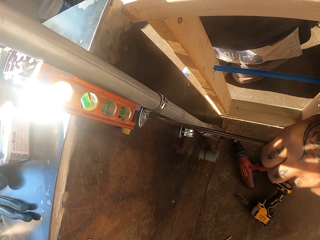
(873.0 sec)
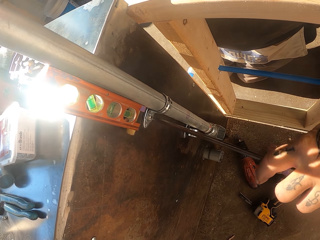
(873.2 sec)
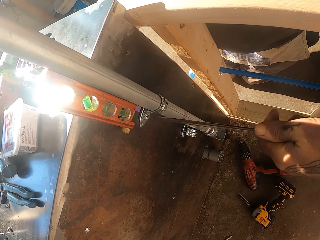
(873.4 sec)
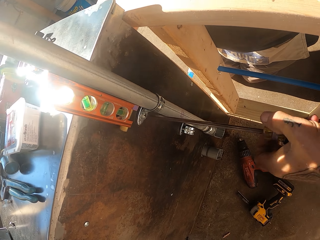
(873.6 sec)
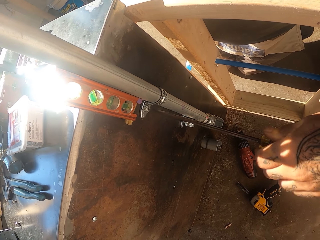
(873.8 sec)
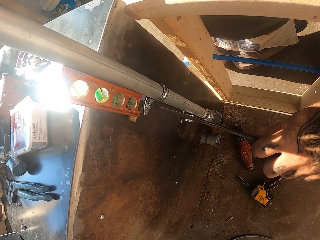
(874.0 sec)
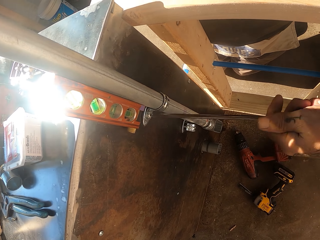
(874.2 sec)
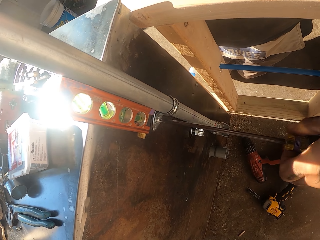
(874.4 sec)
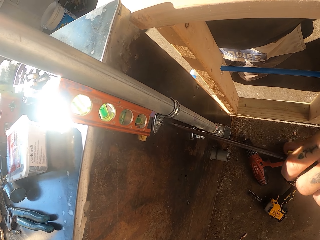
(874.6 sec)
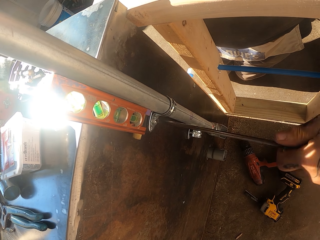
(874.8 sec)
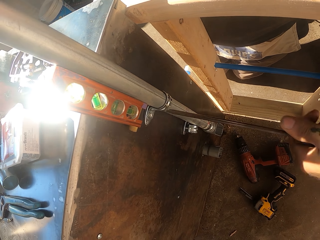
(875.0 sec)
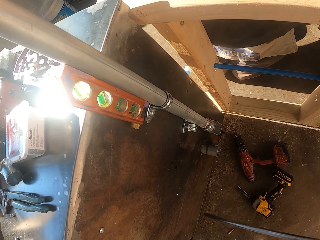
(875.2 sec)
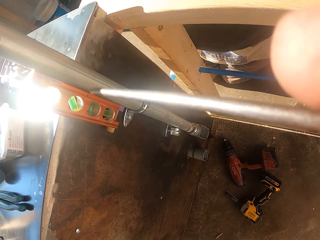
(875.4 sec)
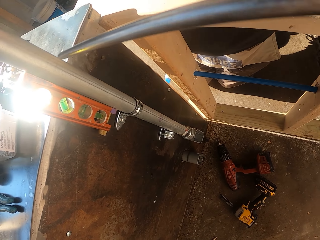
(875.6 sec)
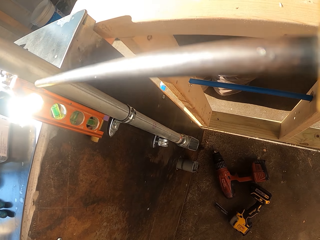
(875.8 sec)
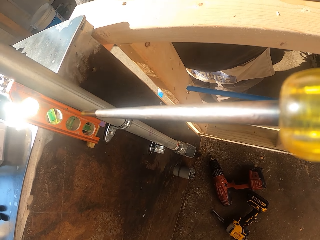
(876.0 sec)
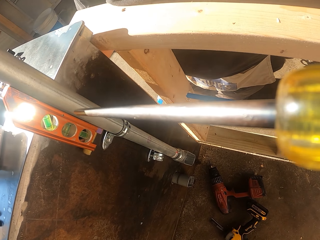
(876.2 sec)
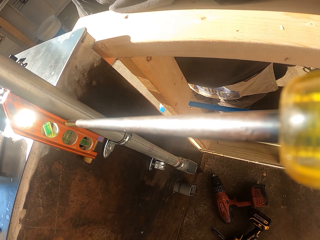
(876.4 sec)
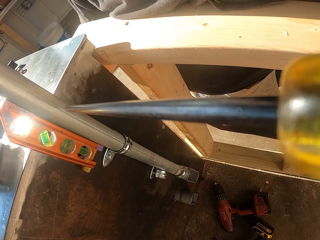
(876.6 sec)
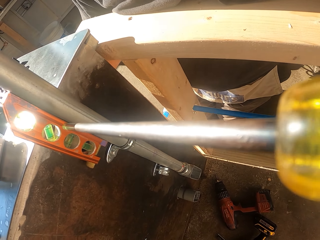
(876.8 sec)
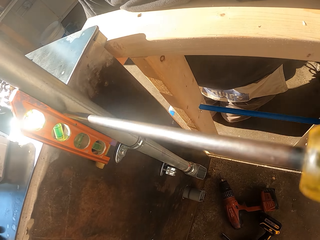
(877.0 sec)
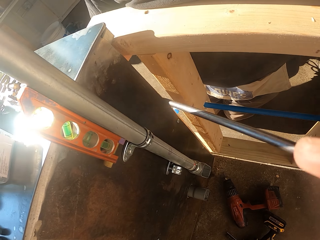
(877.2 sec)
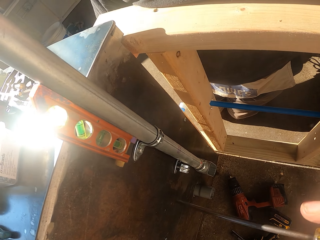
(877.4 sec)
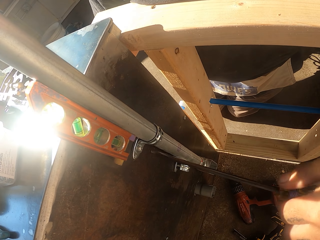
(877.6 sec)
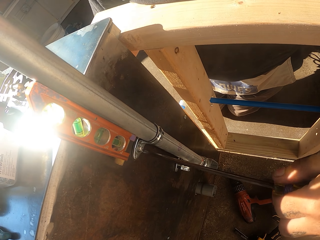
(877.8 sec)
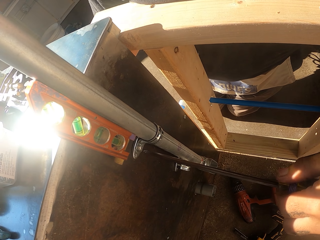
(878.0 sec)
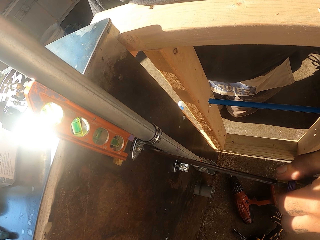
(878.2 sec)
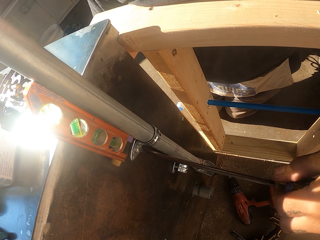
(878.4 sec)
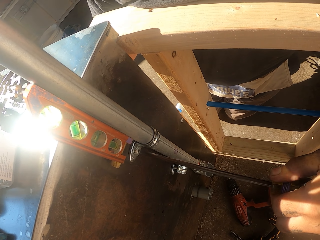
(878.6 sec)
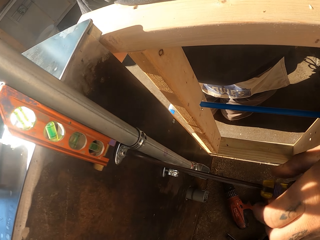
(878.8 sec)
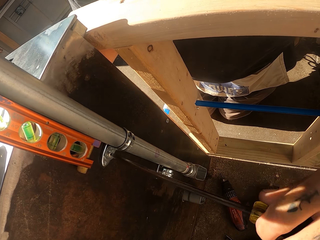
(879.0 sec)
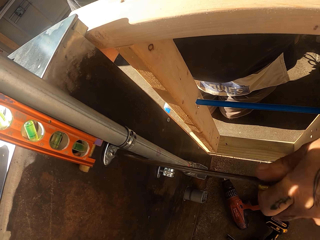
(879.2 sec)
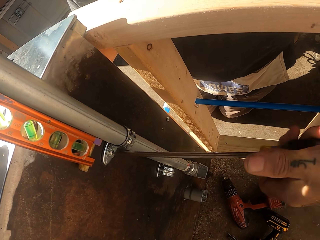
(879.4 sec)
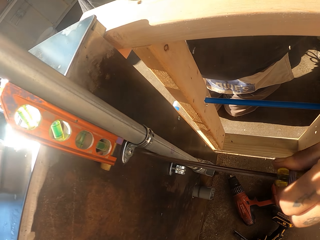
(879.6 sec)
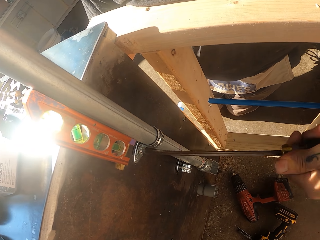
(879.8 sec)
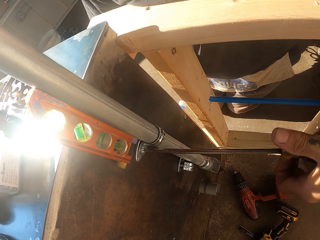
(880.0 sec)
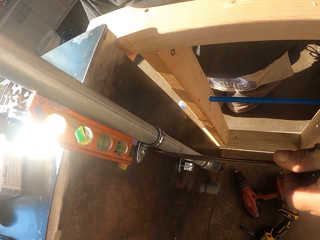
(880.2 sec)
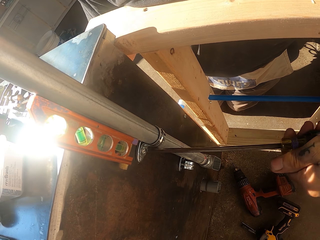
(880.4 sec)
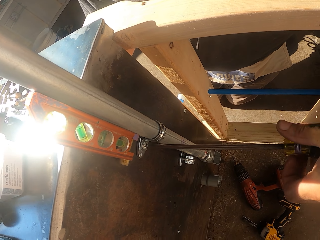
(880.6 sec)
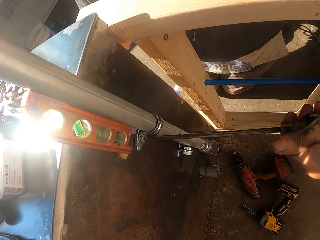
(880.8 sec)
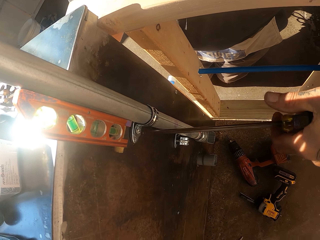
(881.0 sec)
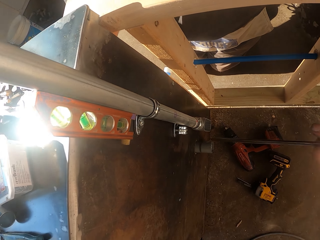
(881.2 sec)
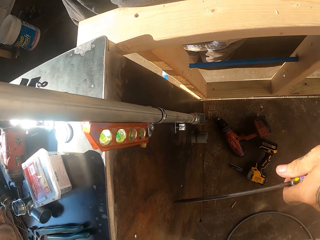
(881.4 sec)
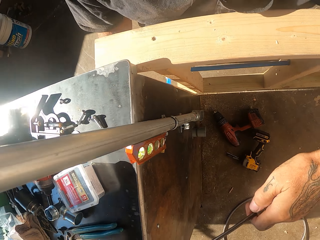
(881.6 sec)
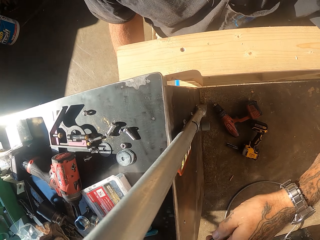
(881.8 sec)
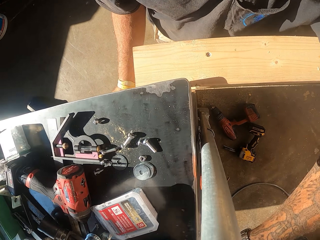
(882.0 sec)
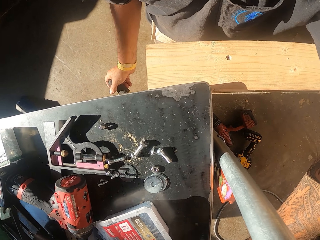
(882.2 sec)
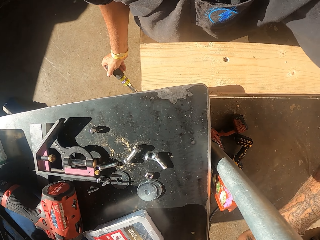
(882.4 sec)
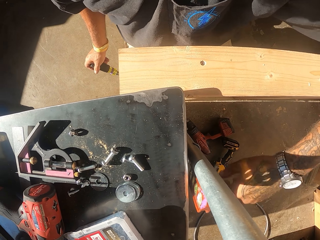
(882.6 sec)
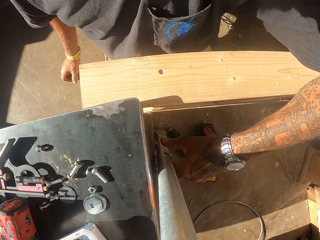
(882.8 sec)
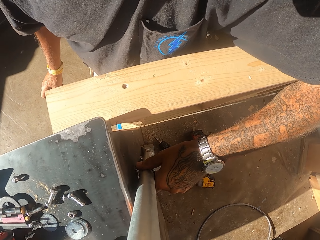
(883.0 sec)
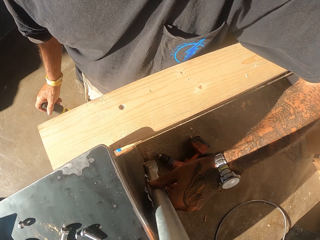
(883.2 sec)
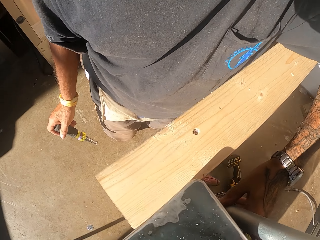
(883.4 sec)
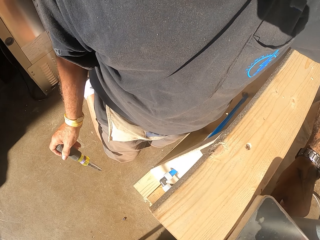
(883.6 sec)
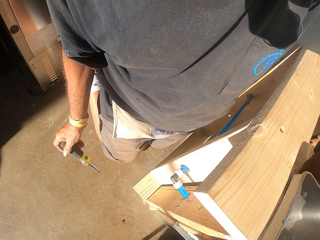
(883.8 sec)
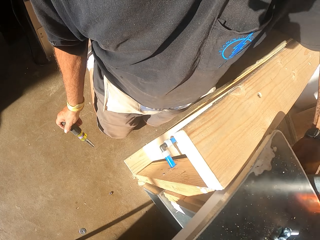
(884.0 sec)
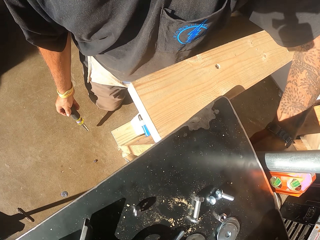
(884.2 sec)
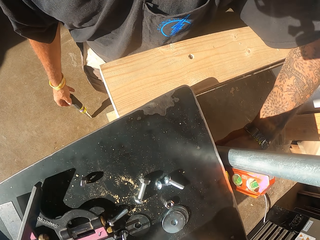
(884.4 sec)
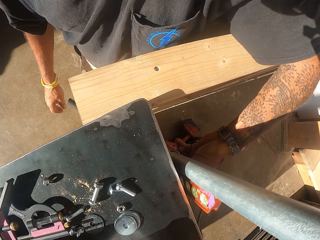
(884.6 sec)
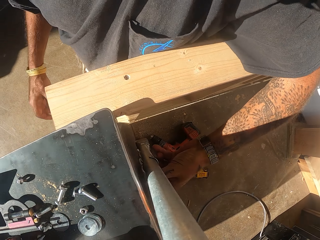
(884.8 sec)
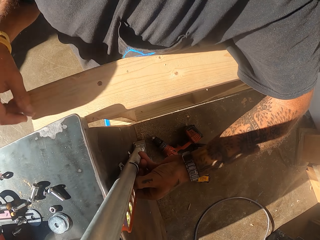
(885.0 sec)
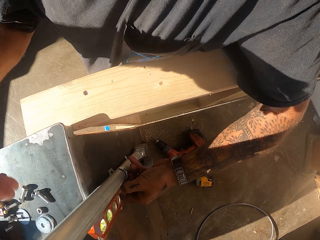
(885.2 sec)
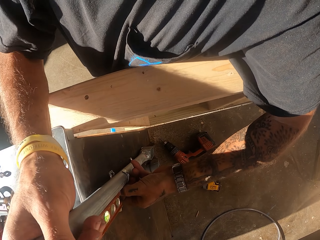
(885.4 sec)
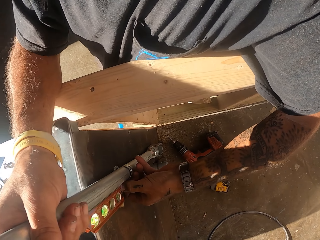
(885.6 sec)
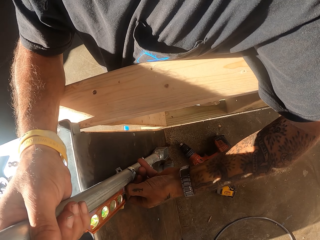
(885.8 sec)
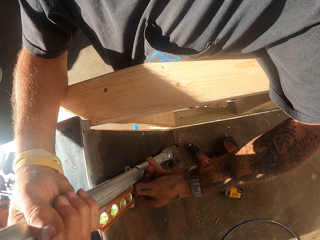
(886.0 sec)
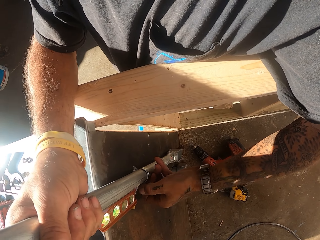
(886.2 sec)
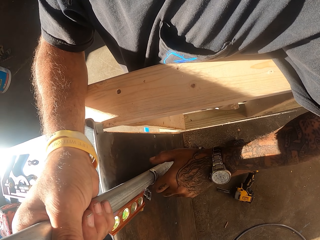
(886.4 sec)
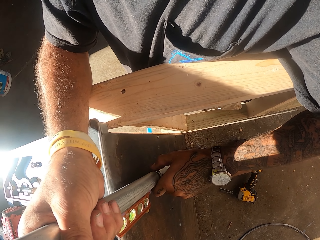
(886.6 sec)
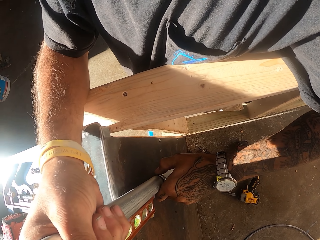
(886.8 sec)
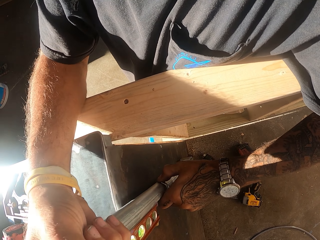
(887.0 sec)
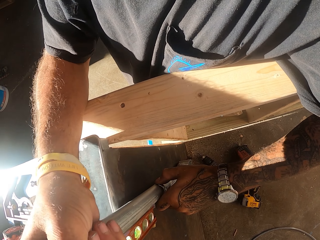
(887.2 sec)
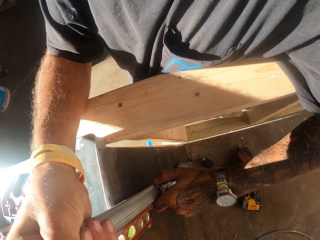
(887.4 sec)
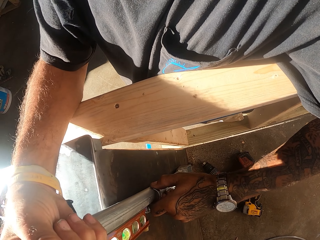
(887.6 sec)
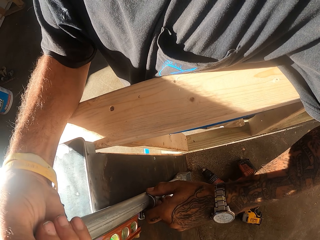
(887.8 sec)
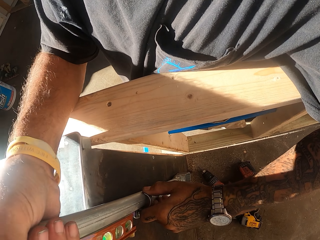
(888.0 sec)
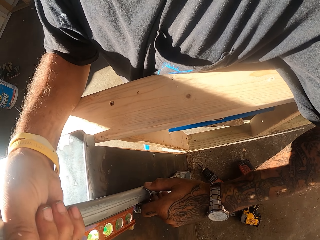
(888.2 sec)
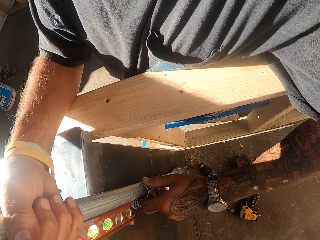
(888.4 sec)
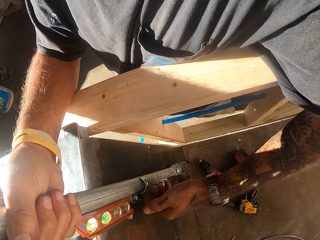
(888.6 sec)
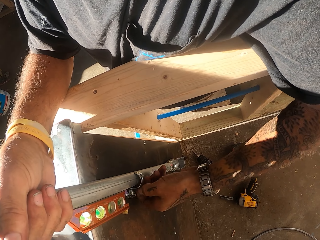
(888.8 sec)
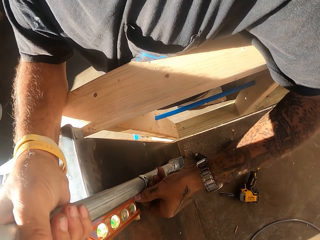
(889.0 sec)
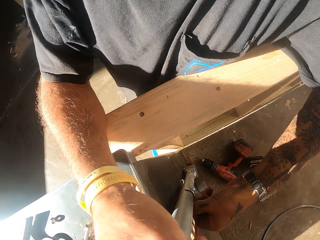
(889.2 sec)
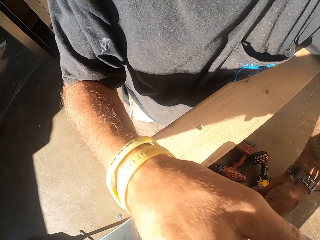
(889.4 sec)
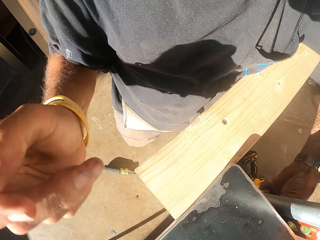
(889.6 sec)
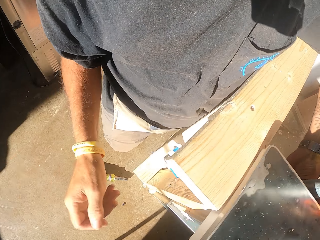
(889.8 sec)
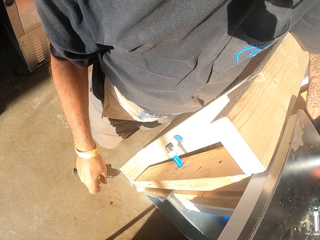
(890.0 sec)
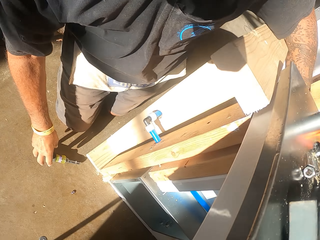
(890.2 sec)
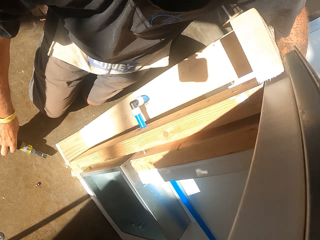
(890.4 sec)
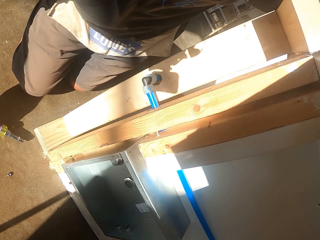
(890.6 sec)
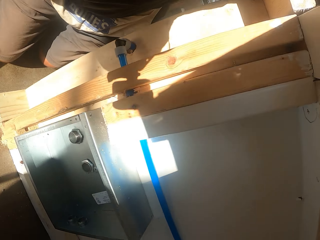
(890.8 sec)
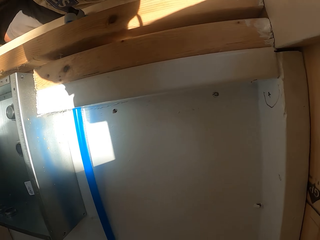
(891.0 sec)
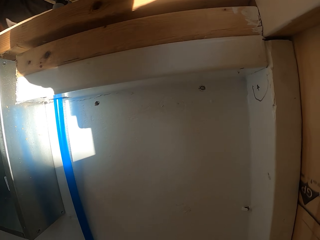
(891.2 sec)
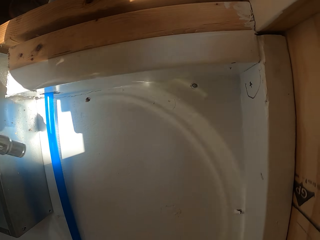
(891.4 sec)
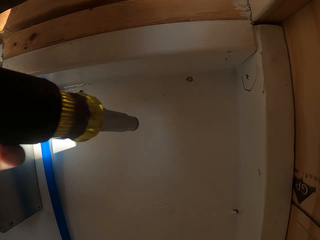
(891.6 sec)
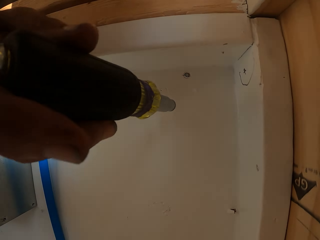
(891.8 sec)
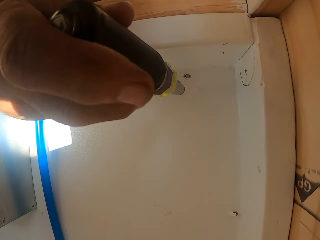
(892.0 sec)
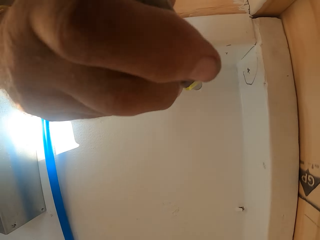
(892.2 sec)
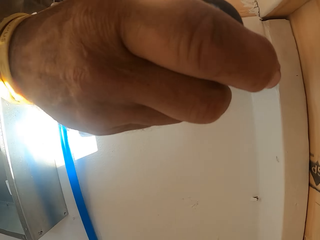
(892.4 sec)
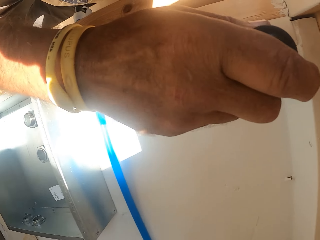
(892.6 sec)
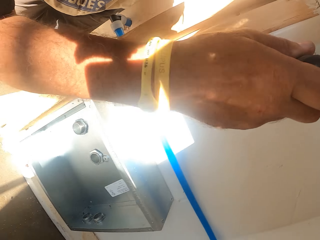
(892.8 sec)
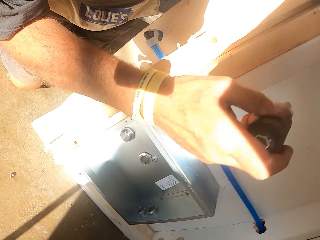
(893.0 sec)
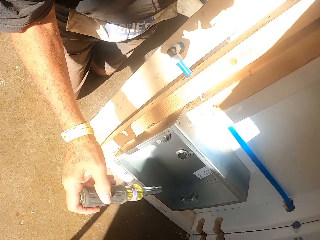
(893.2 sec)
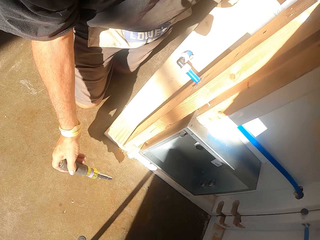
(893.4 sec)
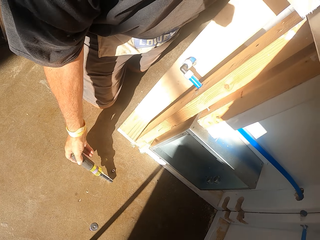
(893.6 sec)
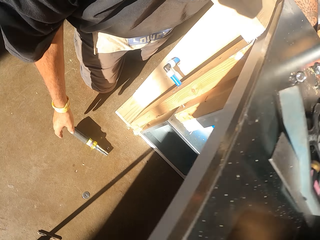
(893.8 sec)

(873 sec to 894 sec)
The camera wearer lifts the screw driver up. They tighten the screw with the screw driver. They place the screw driver down. They loosen hinges on a metal pole with hands. They hold the screw holder. They hold the pipe. They hold the pipe again. They pick up the electric screw driver on the floor. They bend down. They hit the bolt with the electric screw driver. They hold the screw holder.
